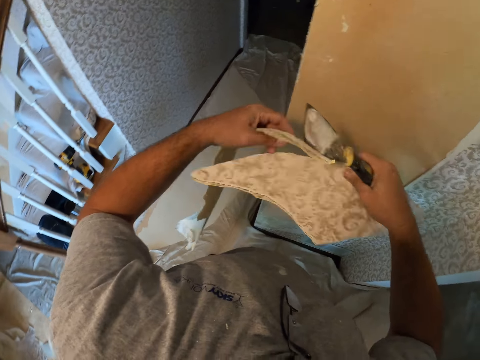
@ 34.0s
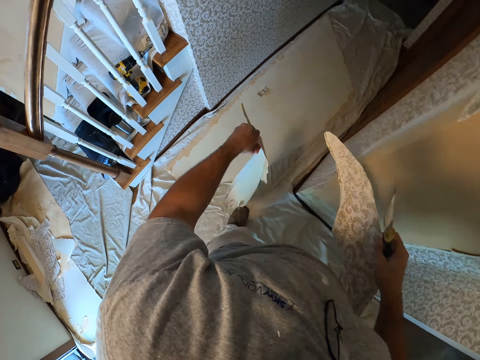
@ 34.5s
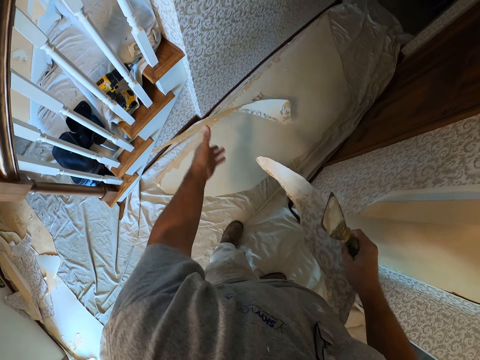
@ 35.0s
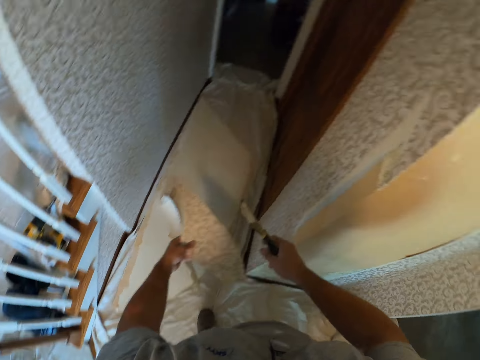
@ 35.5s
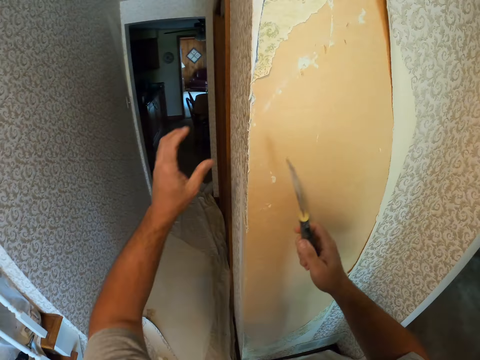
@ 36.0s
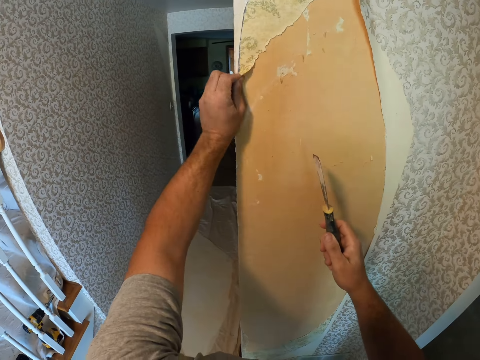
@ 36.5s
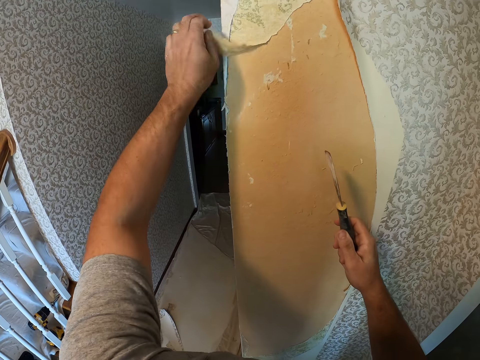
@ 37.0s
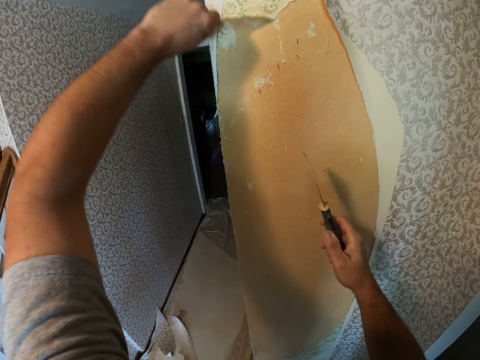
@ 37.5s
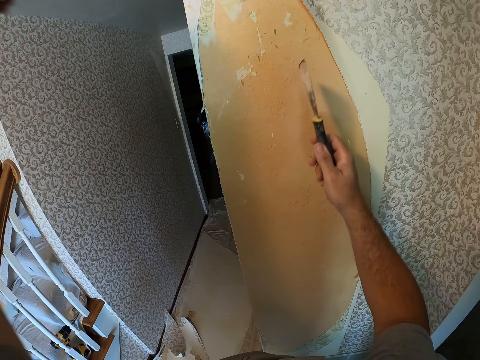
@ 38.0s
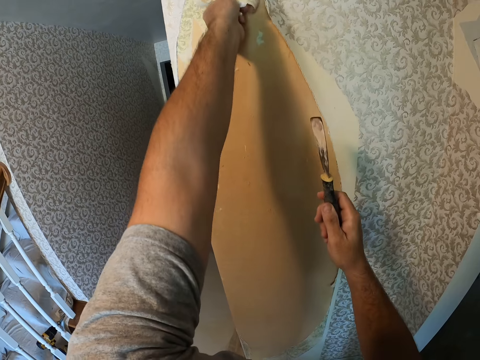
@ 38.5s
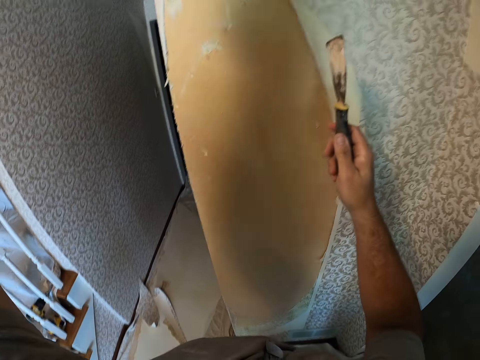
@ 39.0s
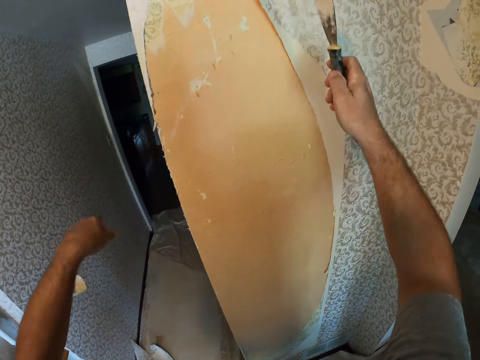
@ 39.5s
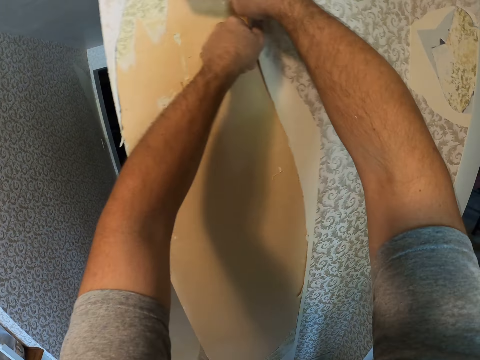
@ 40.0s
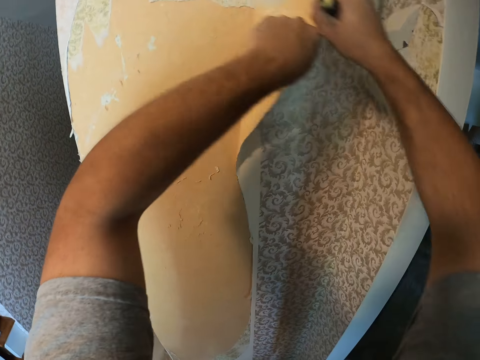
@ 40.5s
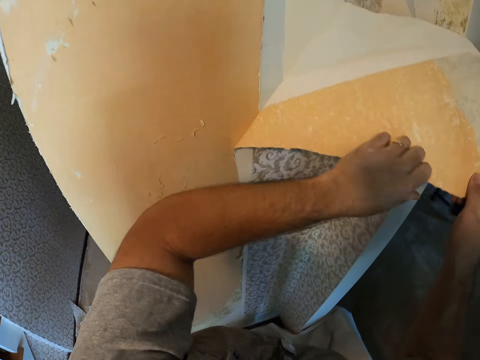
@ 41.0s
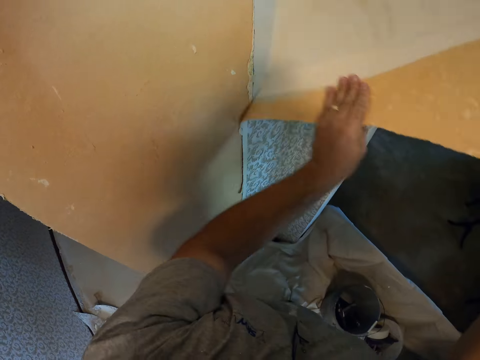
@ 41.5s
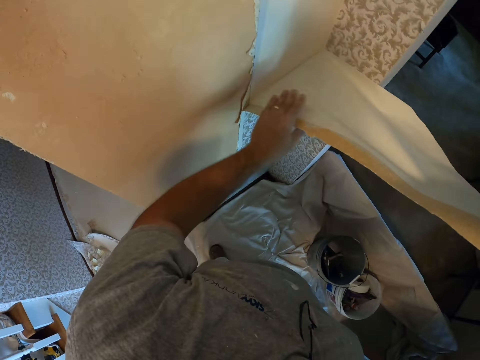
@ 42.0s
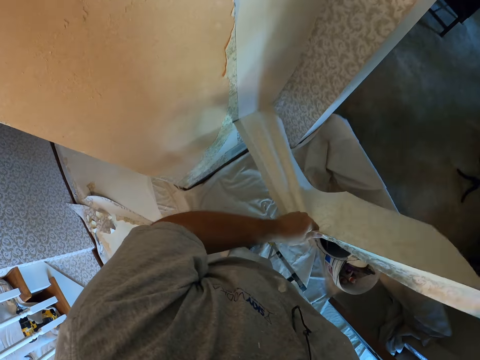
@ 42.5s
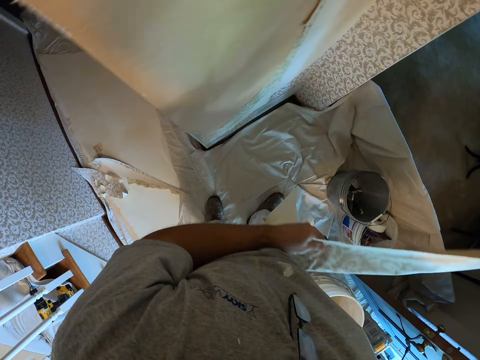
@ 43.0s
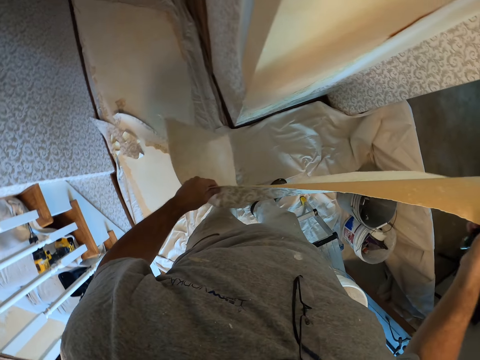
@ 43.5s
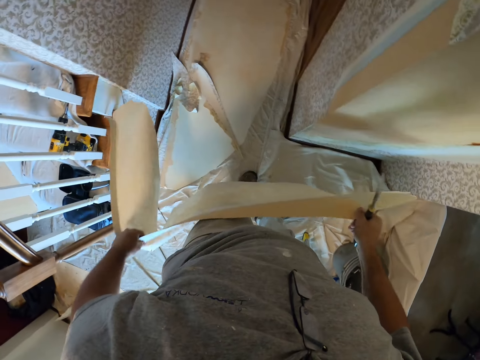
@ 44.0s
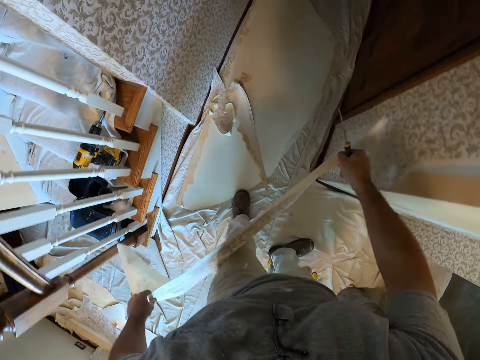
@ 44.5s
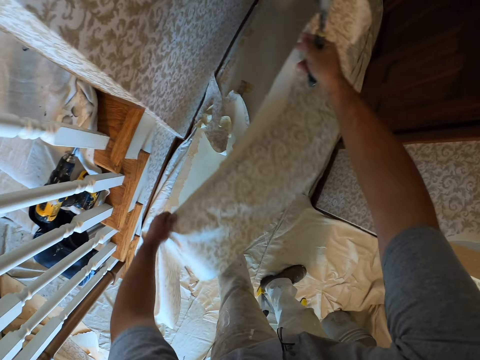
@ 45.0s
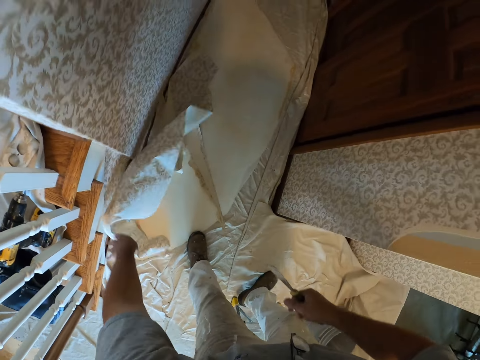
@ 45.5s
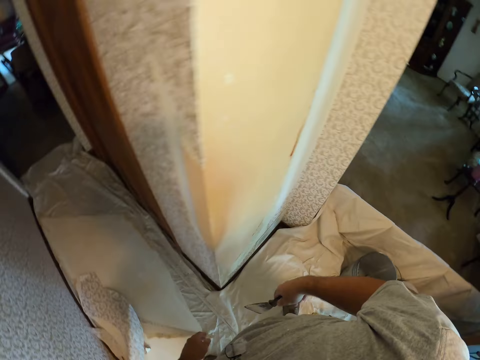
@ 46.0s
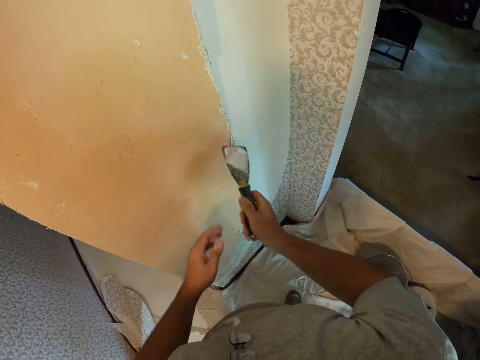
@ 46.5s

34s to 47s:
The camera wearer lowers his hand. He holds the wallpaper with his hand. He throws the pieces of wallpaper on the floor. He moves his hand towards the wall. He removes the wallpaper from the wall with his left hand. He holds the wallpaper with both his hands. He removes the wallpaper from the wall with his hands. He bends towards the floor. He throws the wallpaper on the floor. He stands up.

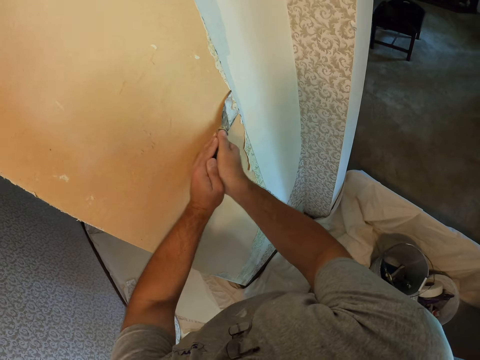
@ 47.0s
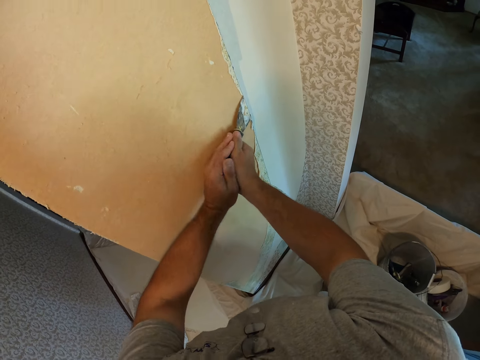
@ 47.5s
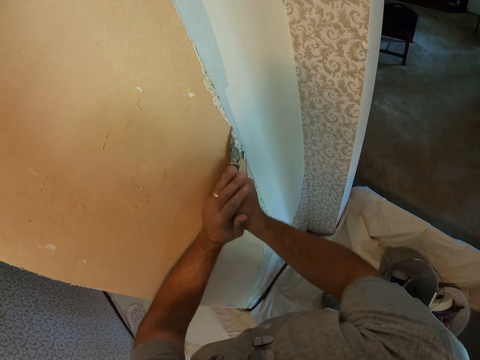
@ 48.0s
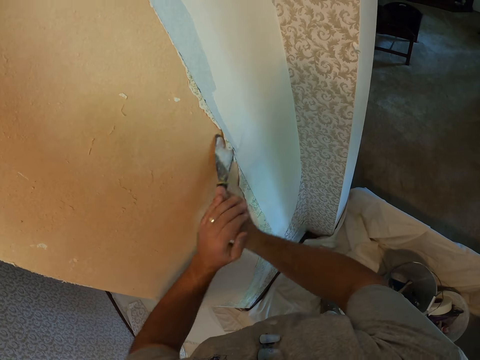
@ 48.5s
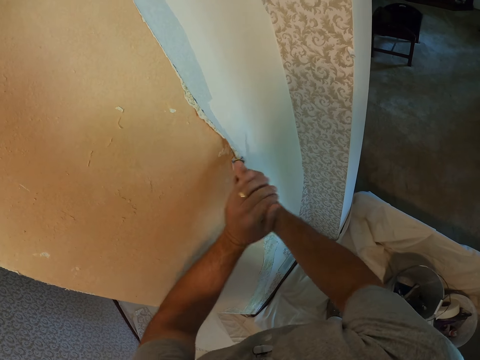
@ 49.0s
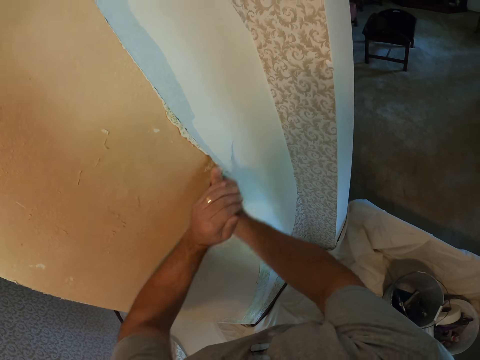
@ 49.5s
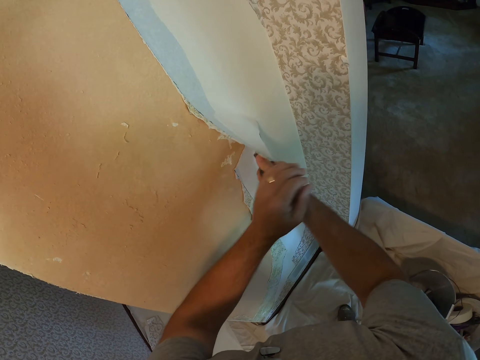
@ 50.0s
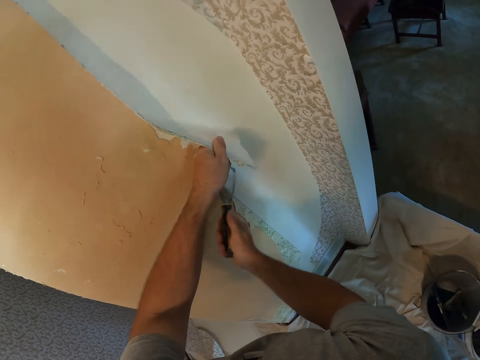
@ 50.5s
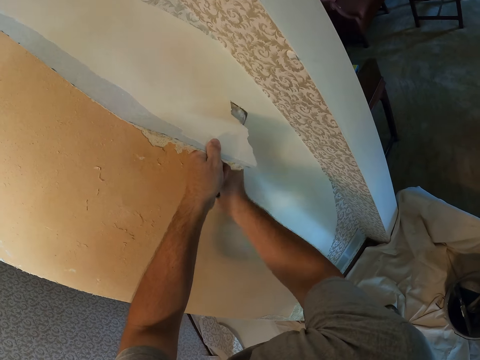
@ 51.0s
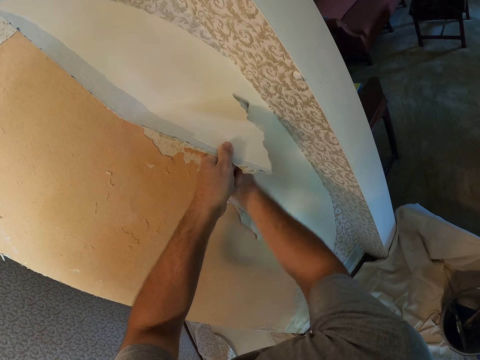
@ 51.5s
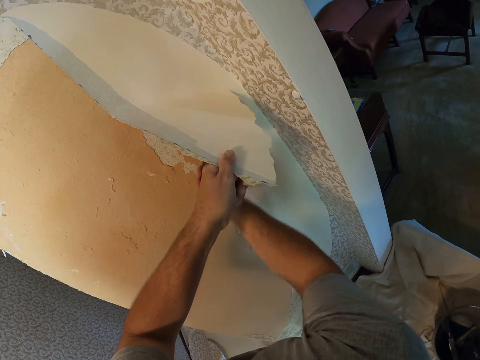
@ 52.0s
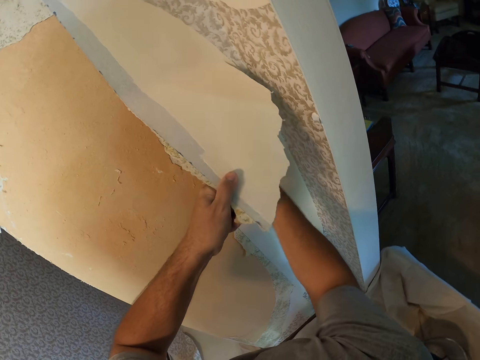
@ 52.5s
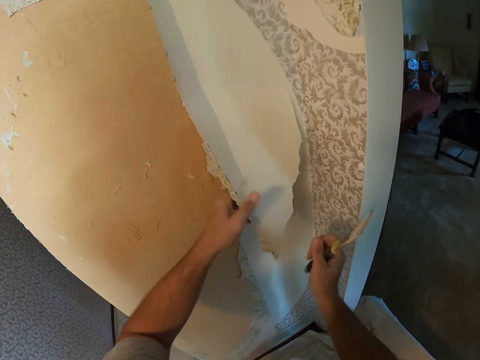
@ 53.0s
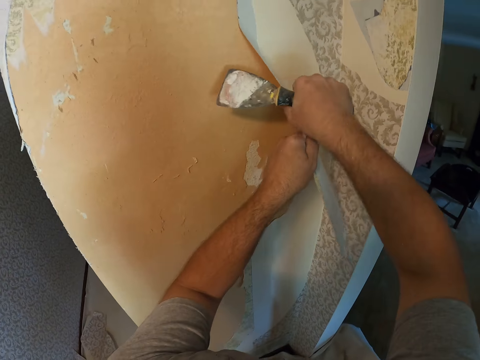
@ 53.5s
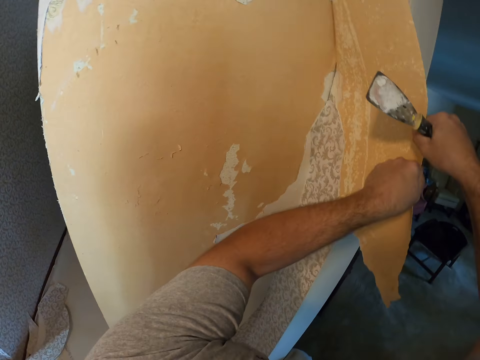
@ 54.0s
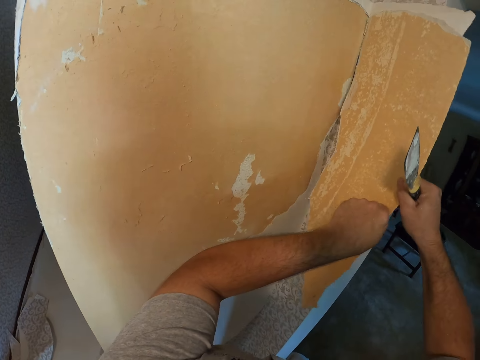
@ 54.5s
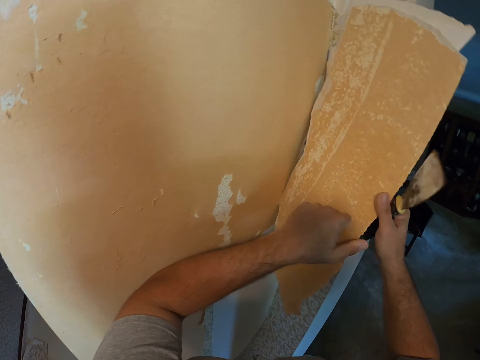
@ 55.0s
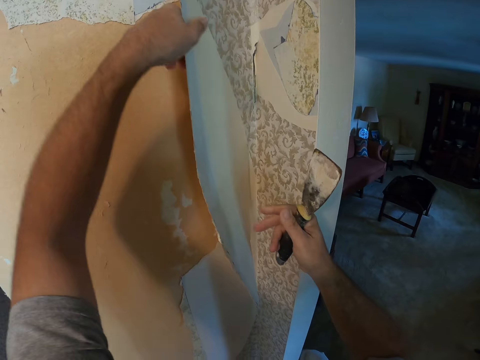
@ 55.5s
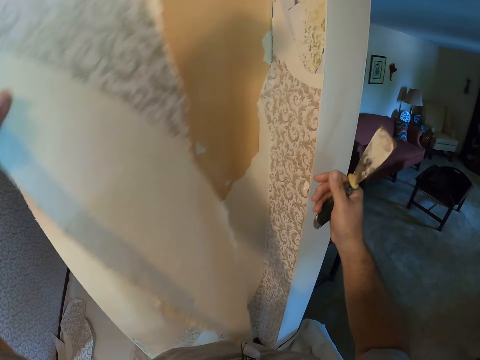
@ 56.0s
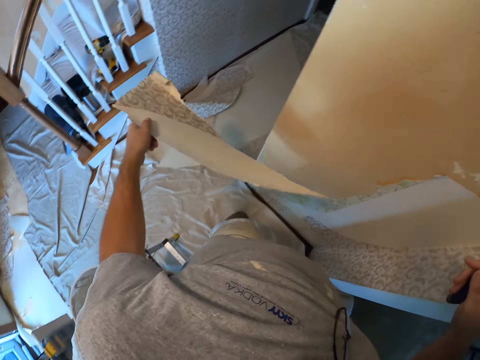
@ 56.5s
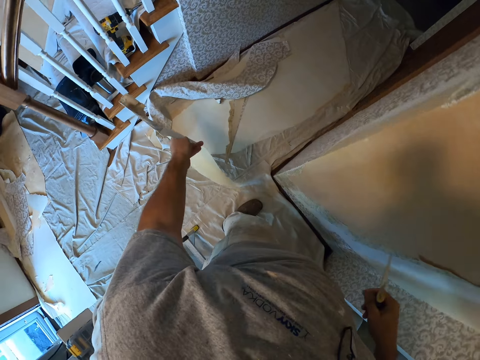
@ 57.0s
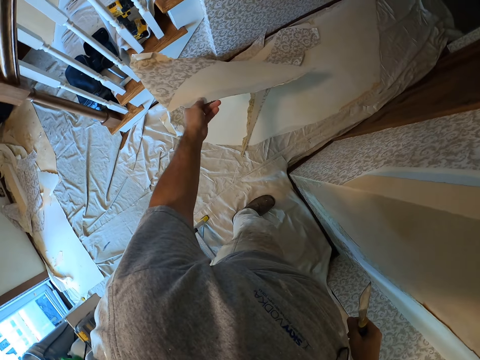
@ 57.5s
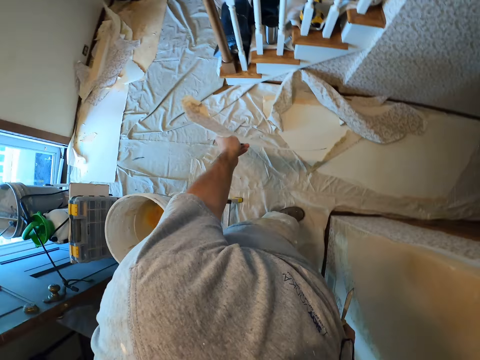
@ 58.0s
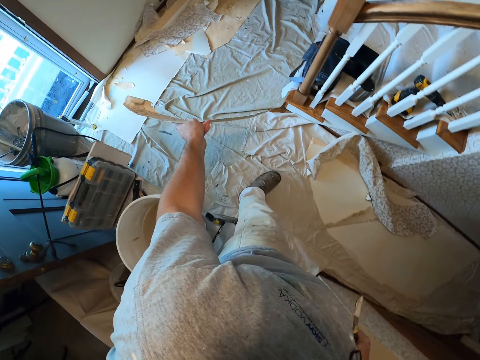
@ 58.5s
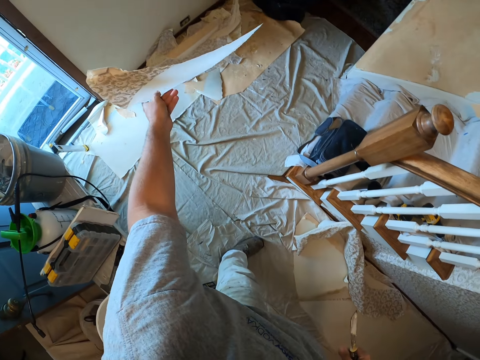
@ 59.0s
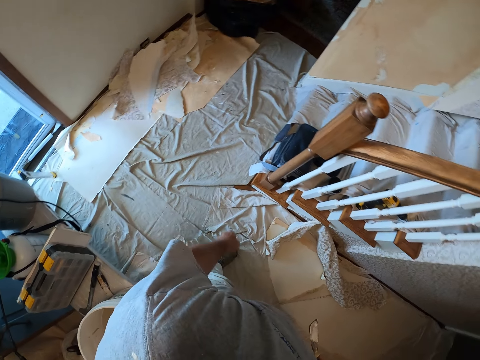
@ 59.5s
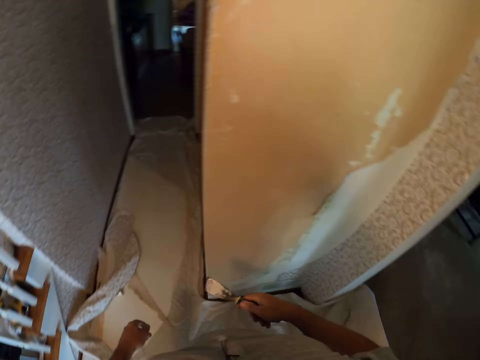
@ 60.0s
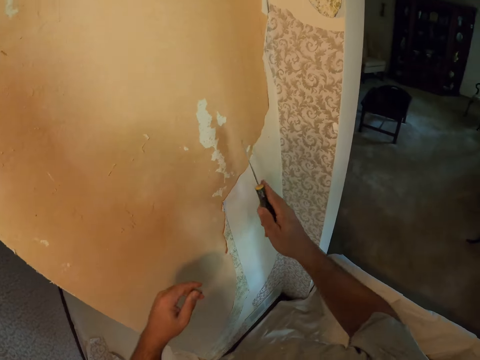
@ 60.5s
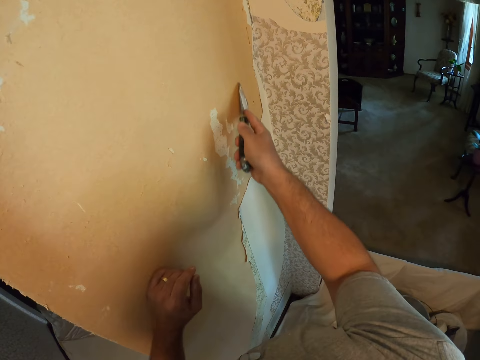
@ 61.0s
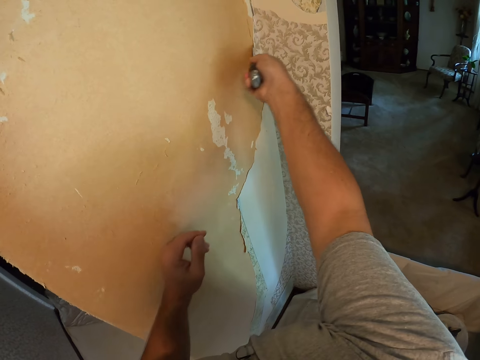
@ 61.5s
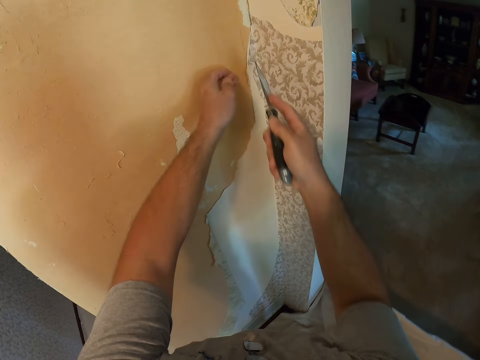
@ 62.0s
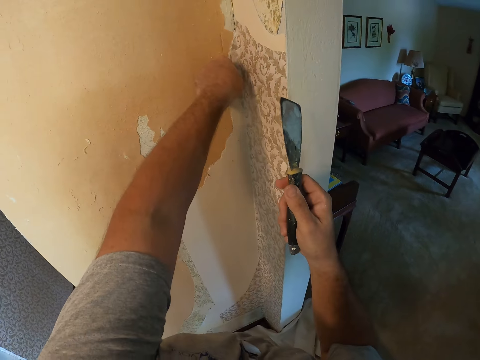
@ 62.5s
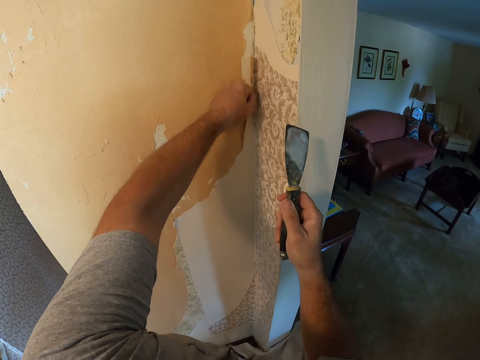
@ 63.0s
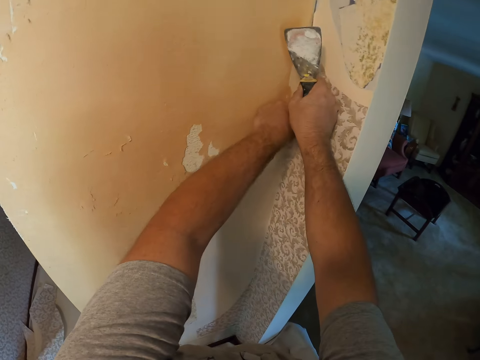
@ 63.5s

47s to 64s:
The camera wearer moves his hand towards the wall. He scrapes wallpaper from the wall with the wallpaper scraper. He holds the wallpaper with his hand. He scrapes the wallpaper from the wall with the scraper. He holds the wallpaper with both his hands. He removes the wallpaper from the wall with his hands. He lets go of the wallpaper and pulls on the wallpaper with his hand. He throws the wallpaper on the floor. He moves away from the wall. He moves towards the wall. He moves his hand towards the wall and places his hand on the wall. He scrapes the wallpaper from the wall with the wallpaper scraper. He moves his hand forwards. He removes the wallpaper from the wall with his hands.
